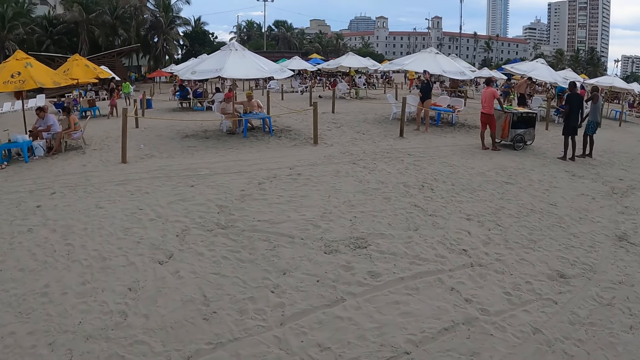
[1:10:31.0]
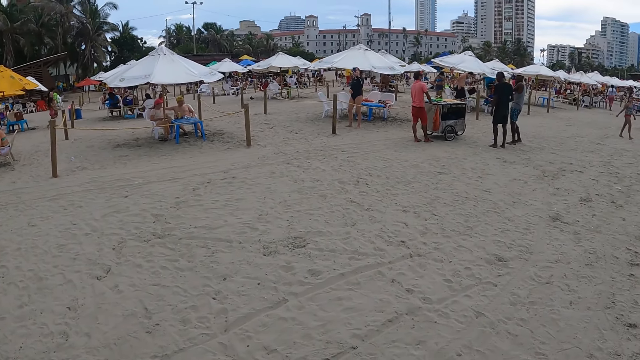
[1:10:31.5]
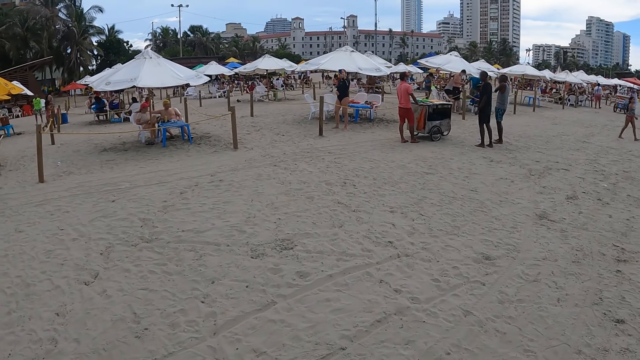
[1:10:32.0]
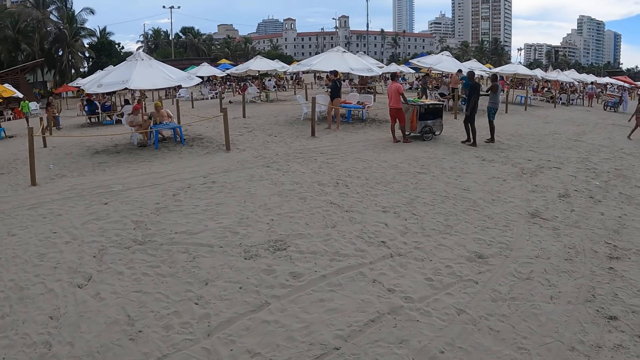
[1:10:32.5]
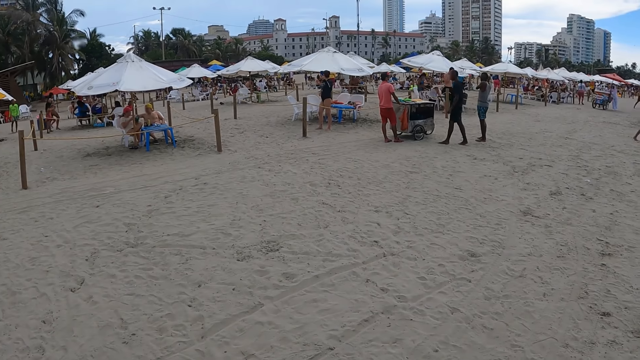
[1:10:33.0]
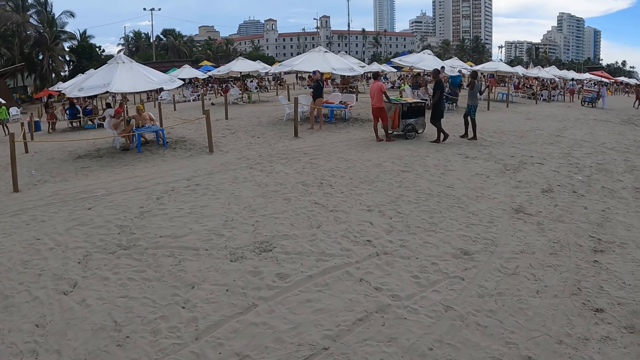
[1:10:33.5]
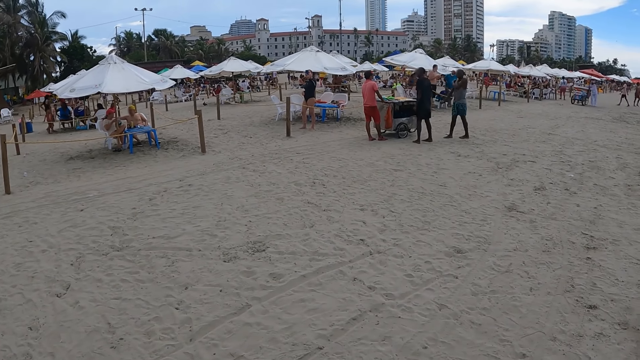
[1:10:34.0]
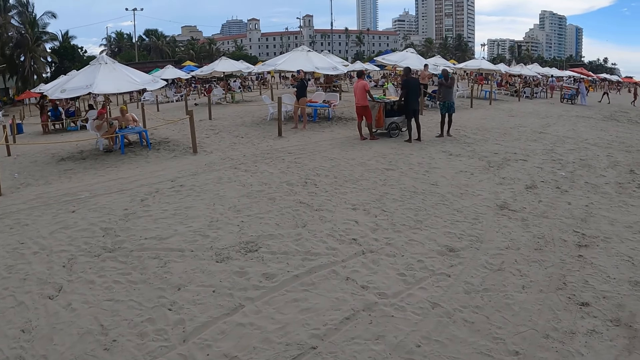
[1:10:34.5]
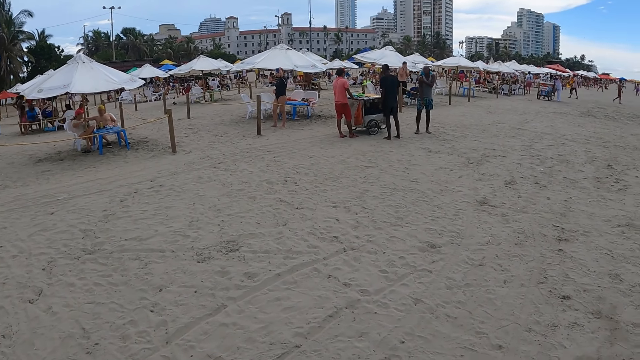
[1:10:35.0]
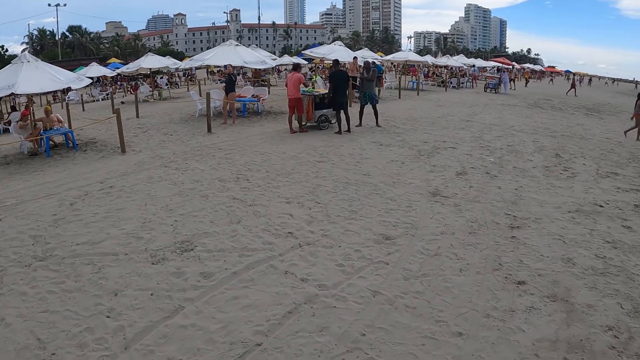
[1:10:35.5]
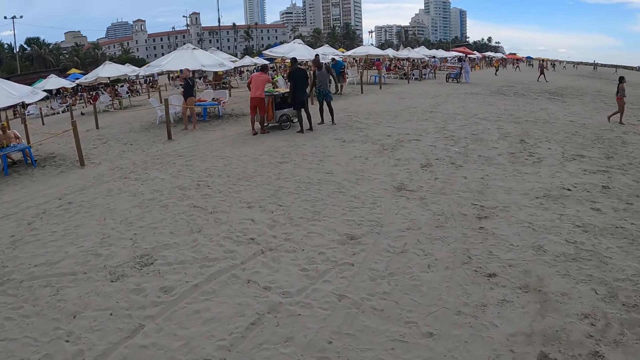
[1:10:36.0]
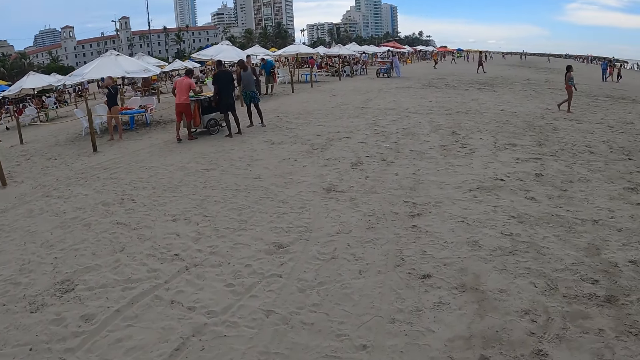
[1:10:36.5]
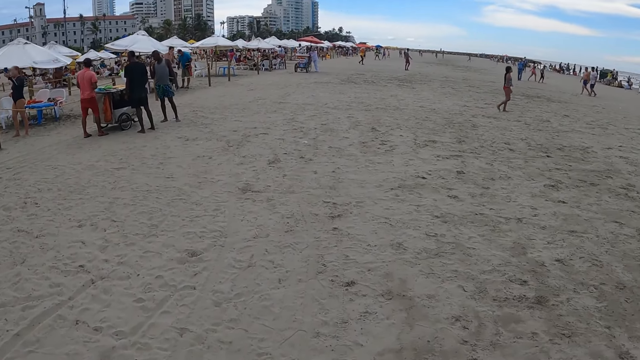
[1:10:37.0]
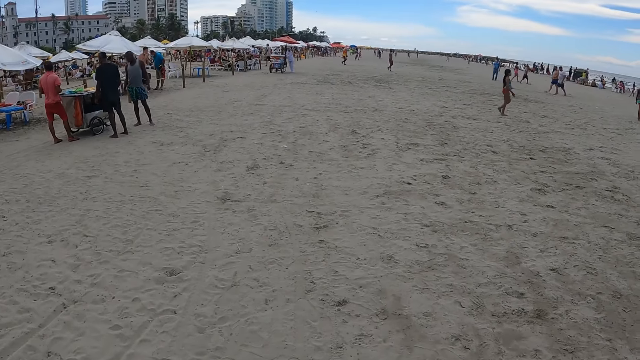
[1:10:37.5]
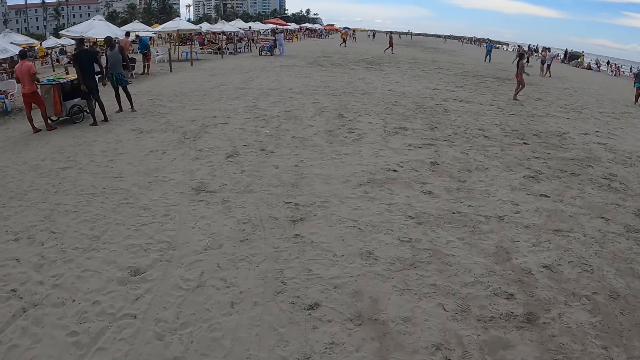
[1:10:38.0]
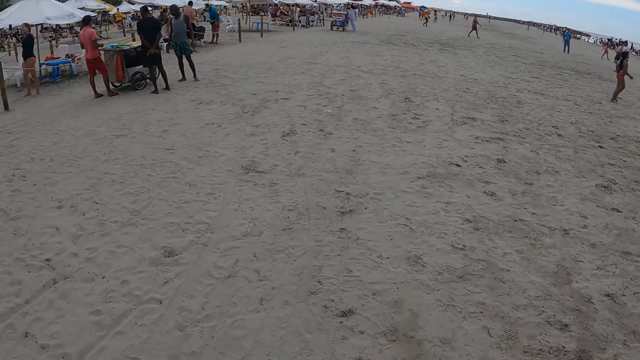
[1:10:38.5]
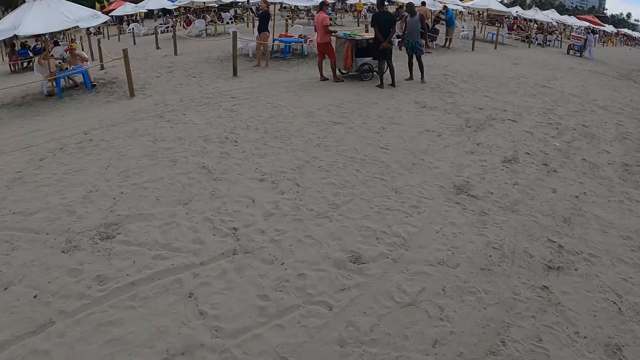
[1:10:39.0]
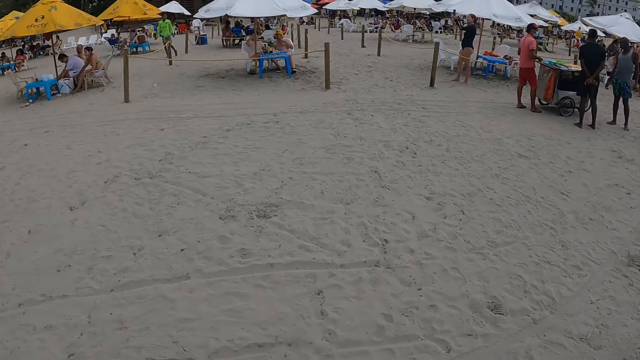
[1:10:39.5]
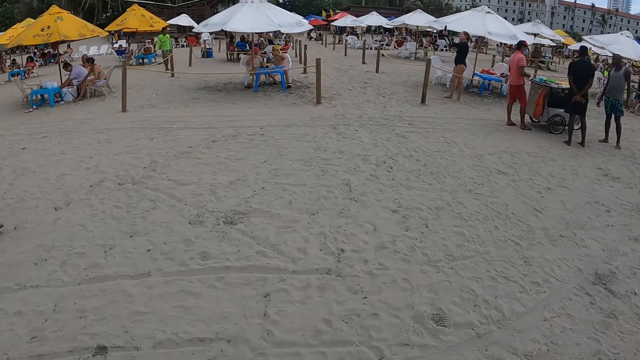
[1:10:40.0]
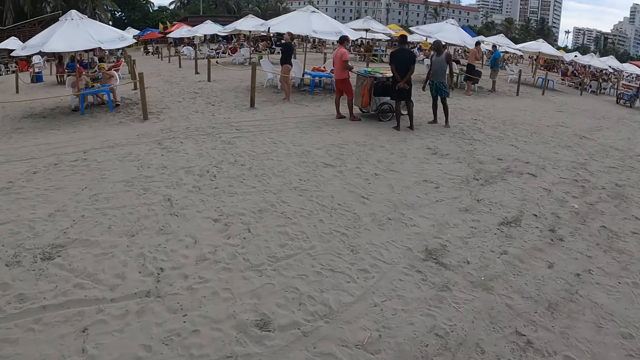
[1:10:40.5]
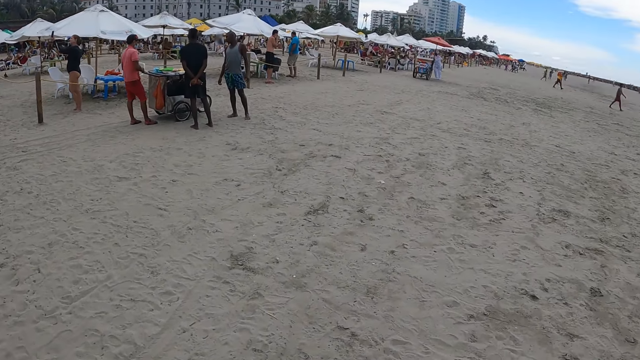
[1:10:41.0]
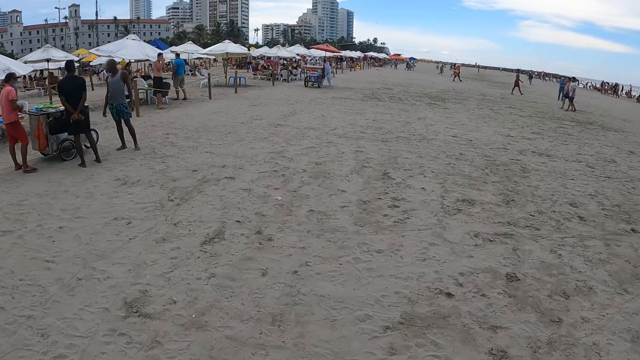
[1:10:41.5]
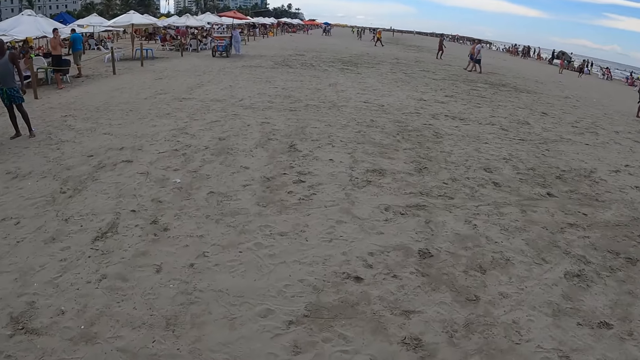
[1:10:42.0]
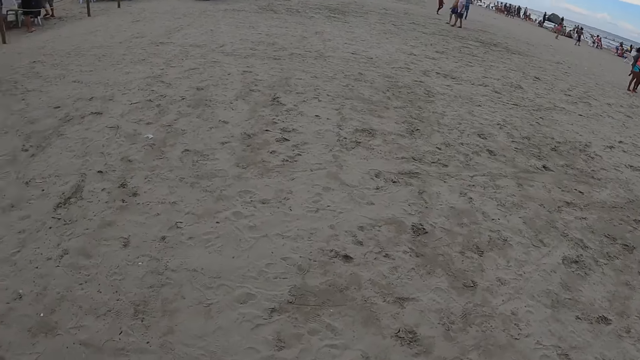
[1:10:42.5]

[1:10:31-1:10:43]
The camera wearer walks on the beach.

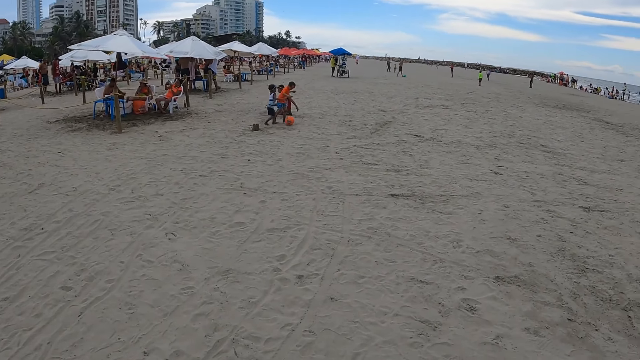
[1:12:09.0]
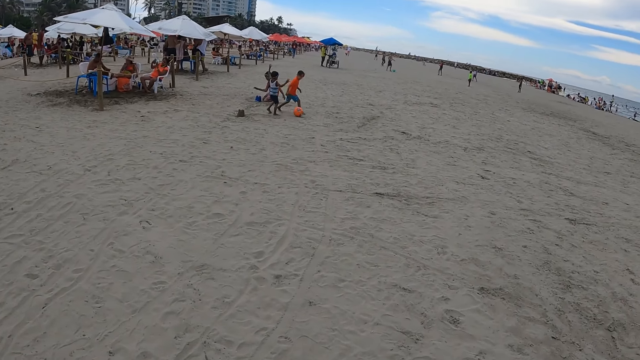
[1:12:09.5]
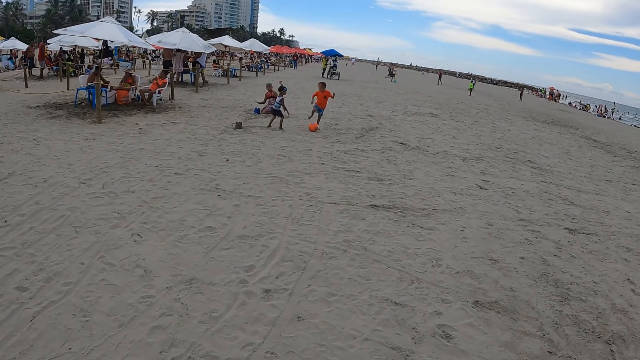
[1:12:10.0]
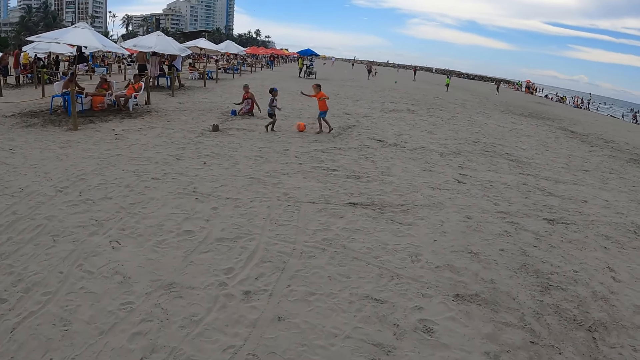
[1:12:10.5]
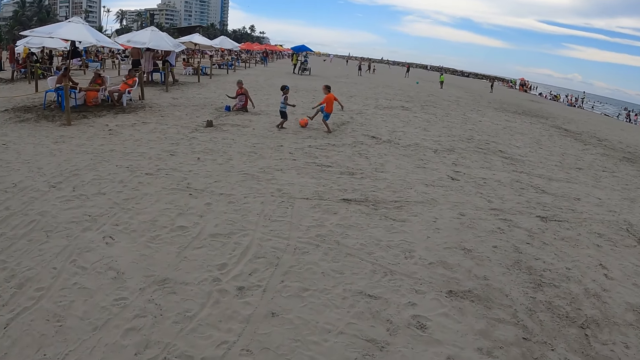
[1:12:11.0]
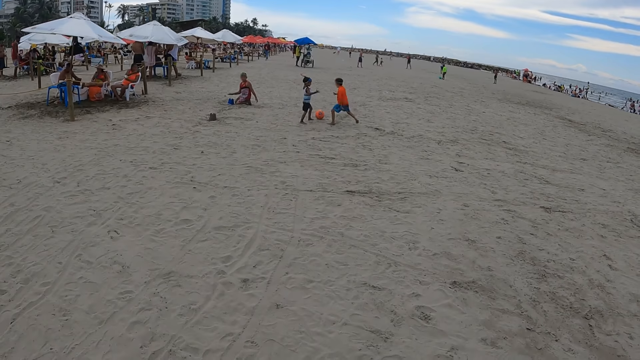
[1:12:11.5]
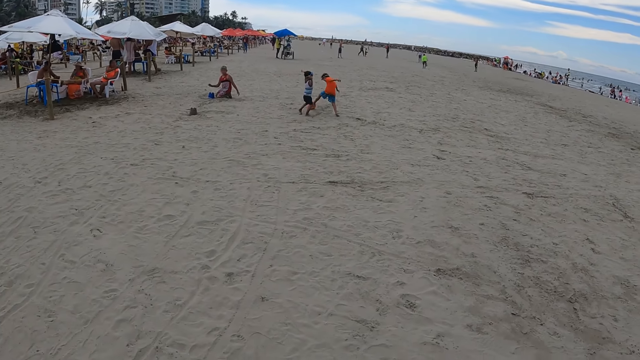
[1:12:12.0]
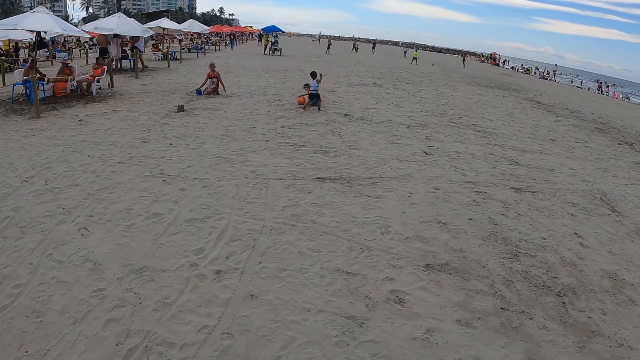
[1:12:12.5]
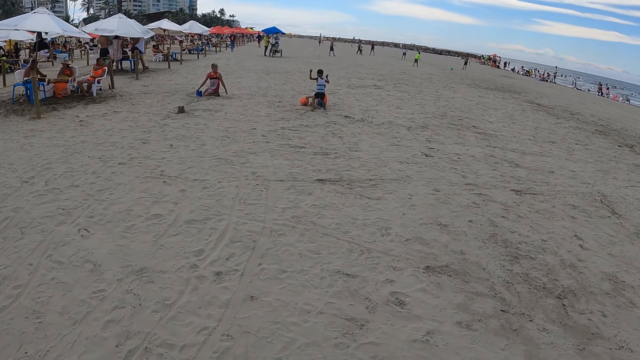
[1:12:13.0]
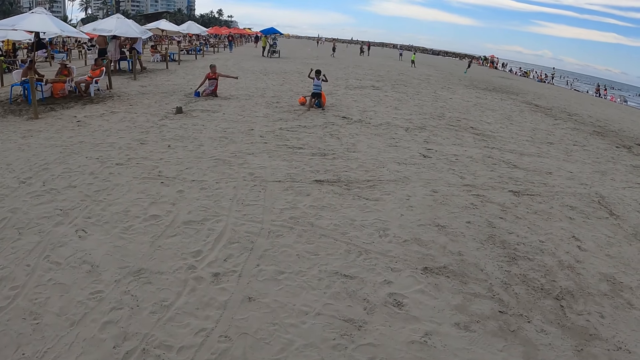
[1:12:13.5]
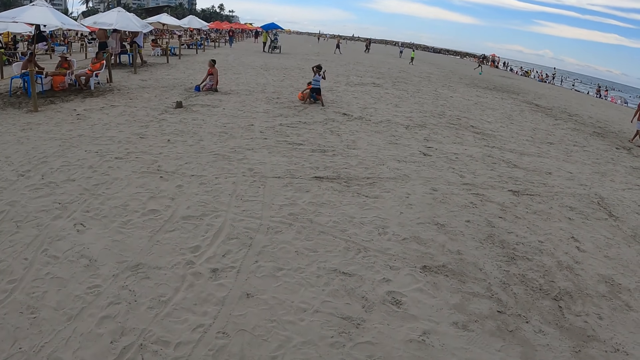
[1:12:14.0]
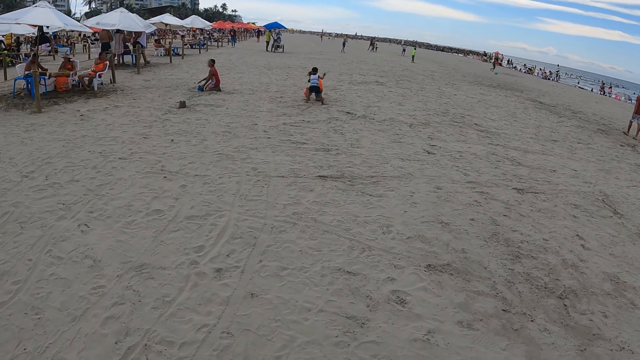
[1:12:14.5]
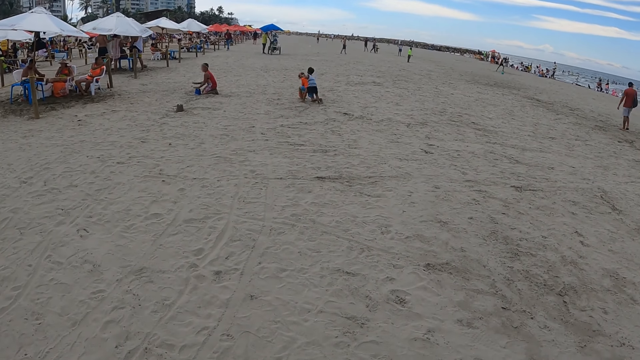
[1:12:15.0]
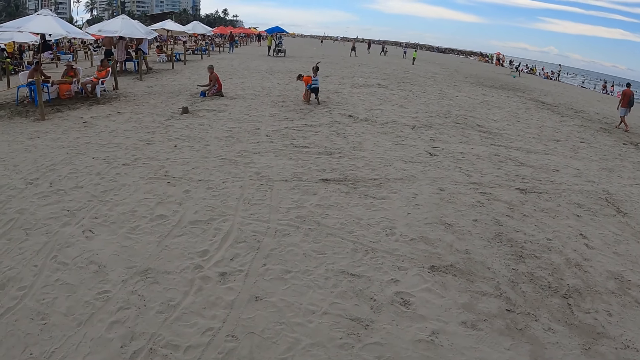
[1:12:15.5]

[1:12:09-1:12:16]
The camera wearer stops at the beach.

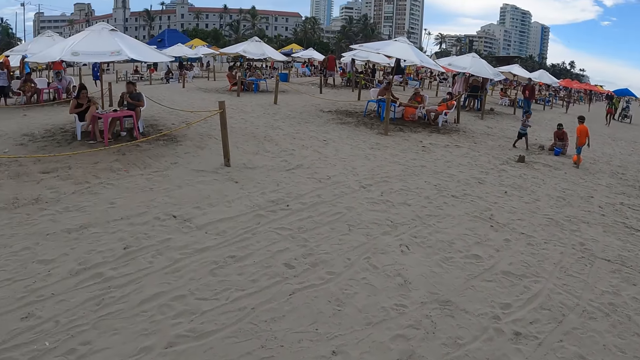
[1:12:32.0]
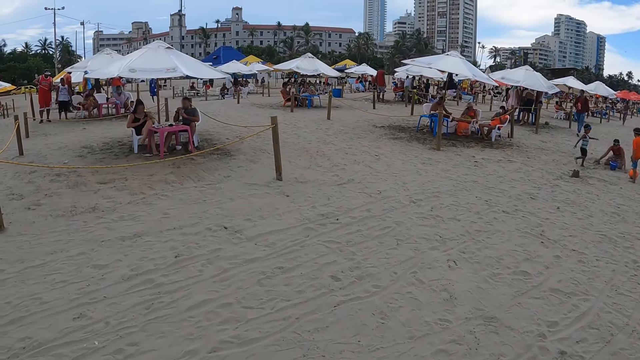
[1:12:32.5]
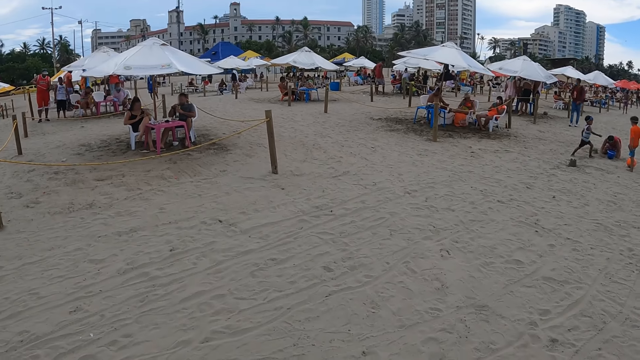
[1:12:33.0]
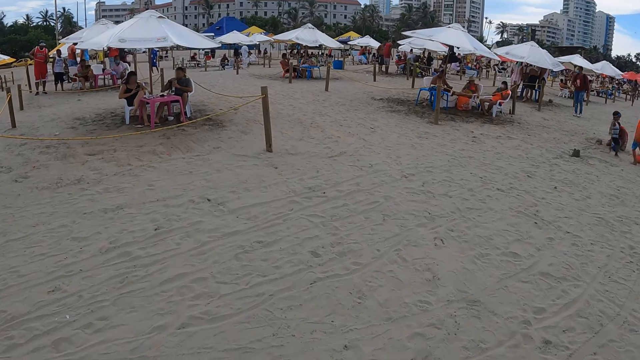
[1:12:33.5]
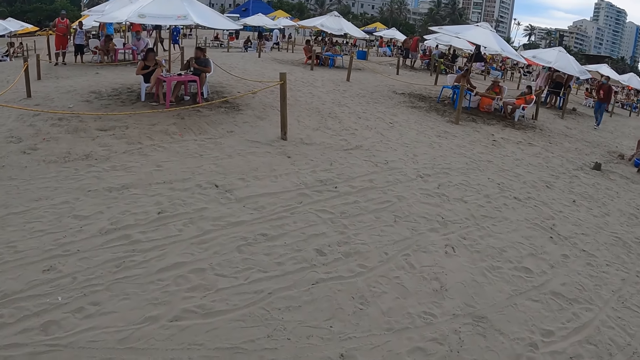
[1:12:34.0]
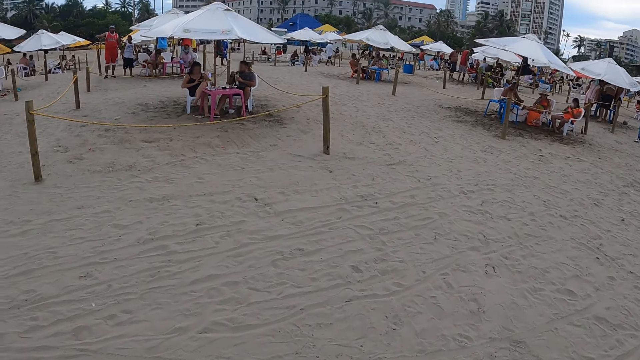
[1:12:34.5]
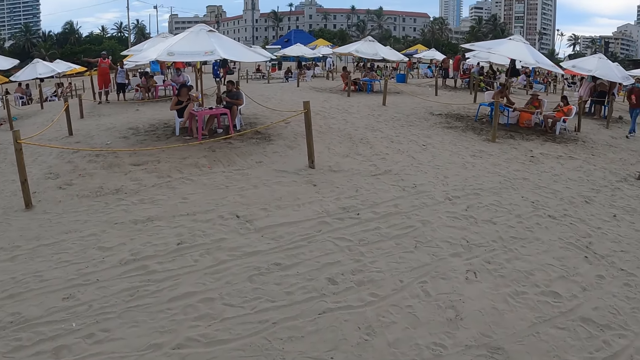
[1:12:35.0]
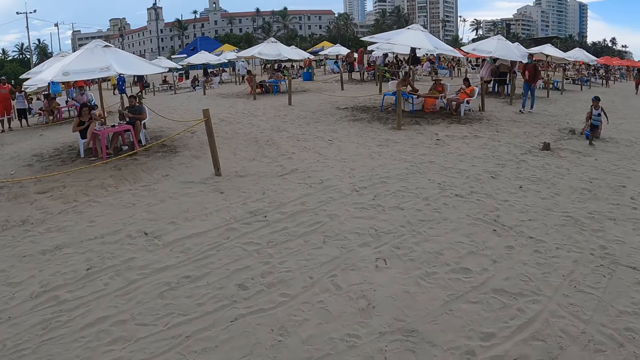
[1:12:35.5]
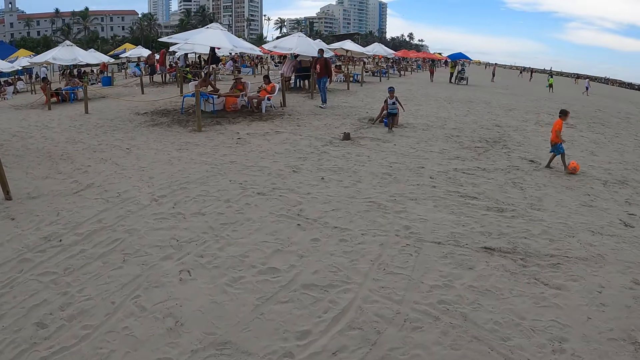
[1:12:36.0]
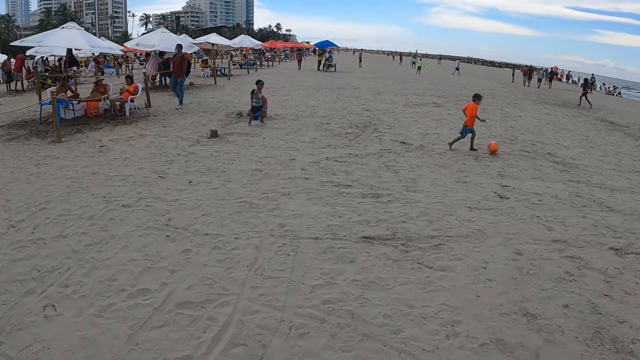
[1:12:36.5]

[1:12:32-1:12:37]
The camera wearer looks around the beach.
